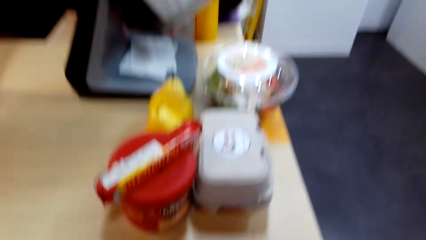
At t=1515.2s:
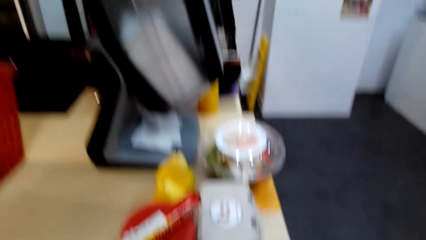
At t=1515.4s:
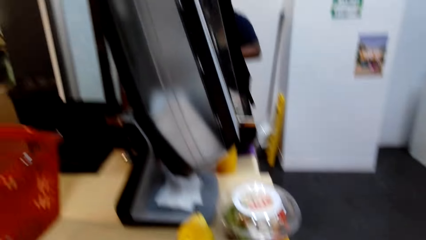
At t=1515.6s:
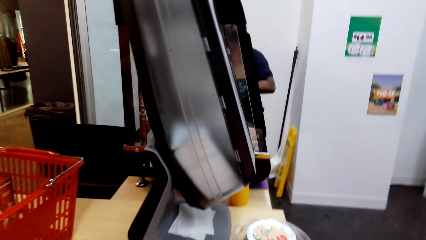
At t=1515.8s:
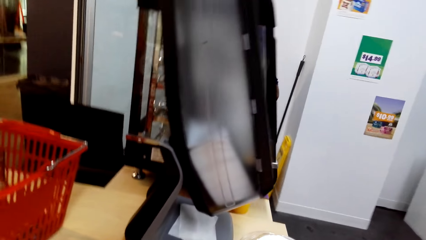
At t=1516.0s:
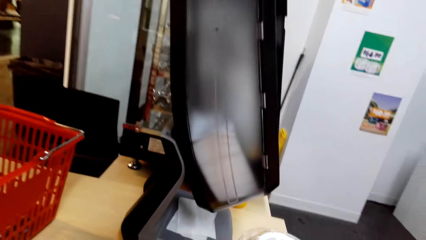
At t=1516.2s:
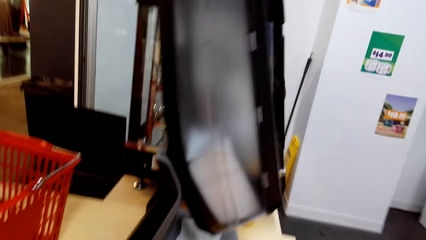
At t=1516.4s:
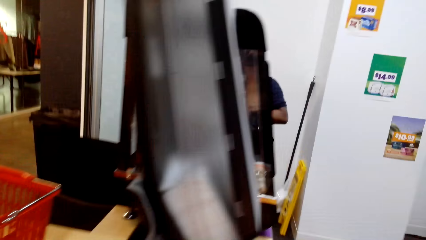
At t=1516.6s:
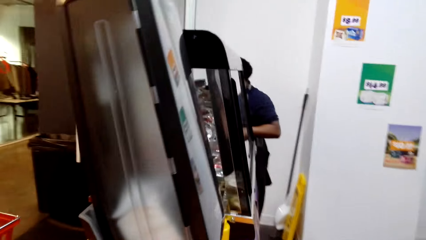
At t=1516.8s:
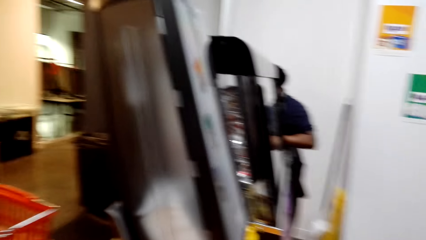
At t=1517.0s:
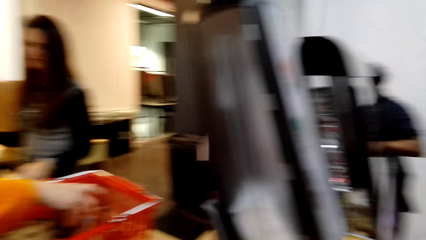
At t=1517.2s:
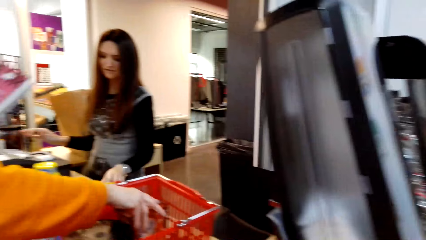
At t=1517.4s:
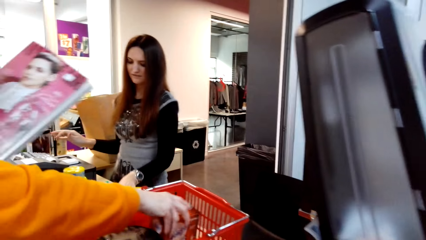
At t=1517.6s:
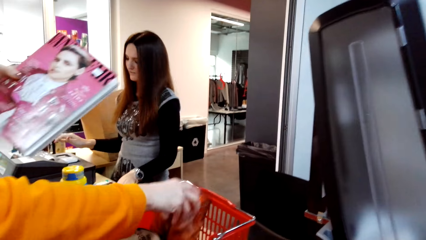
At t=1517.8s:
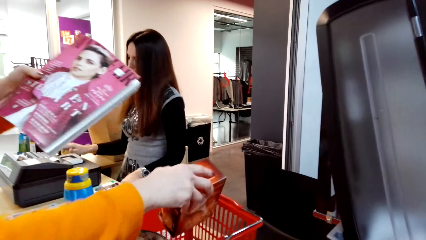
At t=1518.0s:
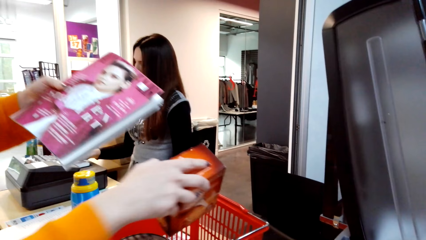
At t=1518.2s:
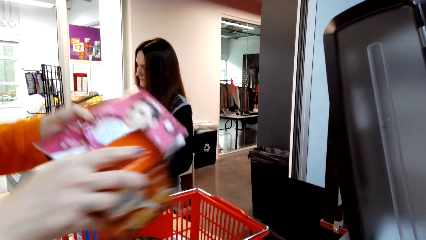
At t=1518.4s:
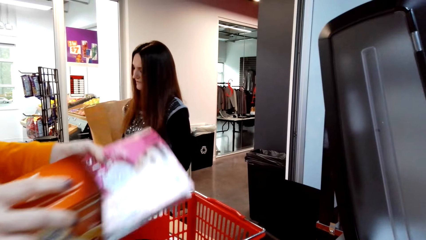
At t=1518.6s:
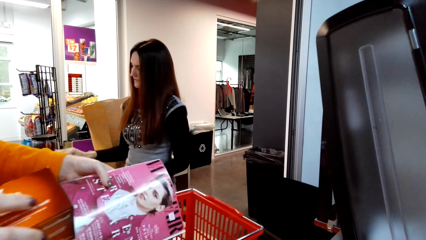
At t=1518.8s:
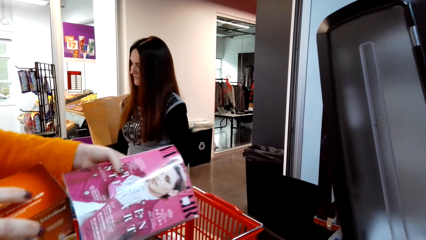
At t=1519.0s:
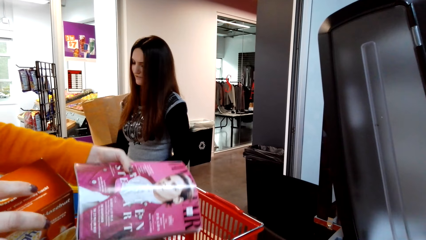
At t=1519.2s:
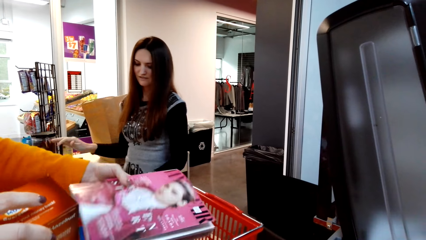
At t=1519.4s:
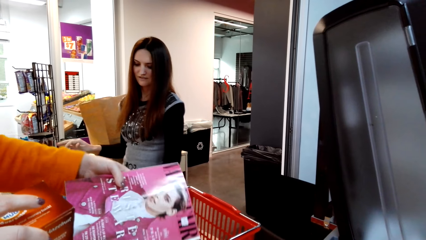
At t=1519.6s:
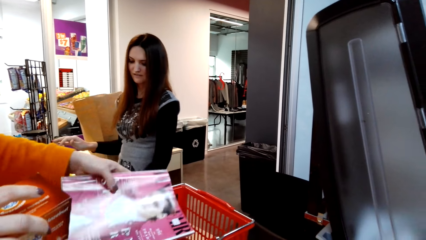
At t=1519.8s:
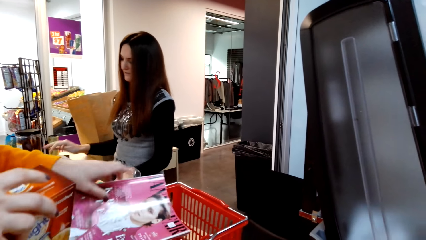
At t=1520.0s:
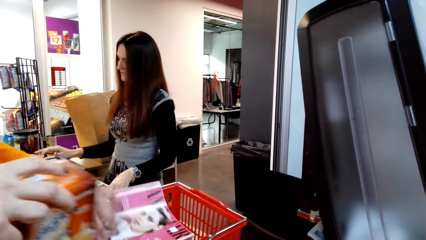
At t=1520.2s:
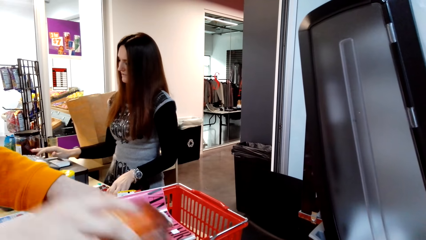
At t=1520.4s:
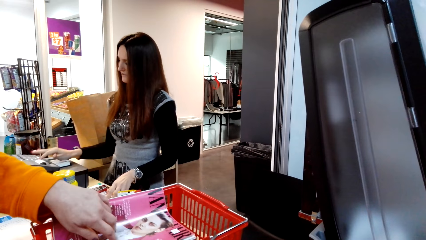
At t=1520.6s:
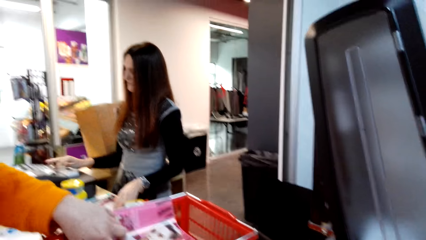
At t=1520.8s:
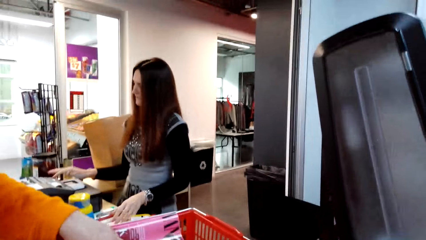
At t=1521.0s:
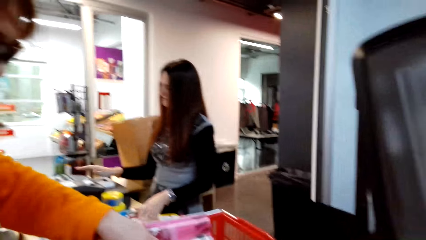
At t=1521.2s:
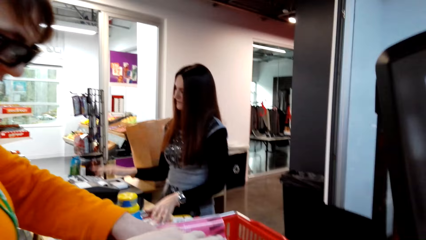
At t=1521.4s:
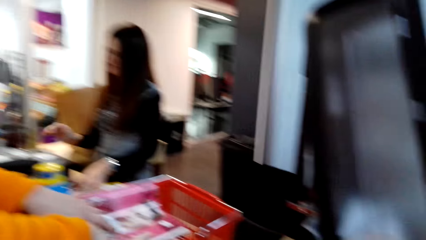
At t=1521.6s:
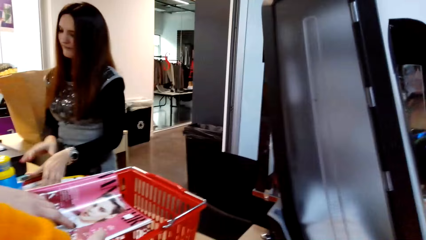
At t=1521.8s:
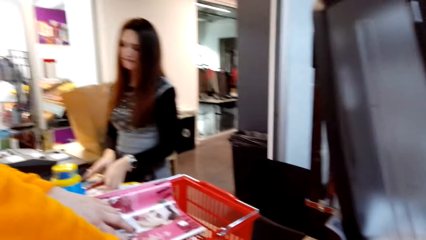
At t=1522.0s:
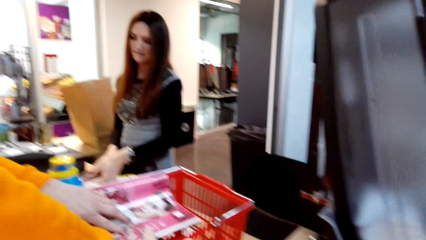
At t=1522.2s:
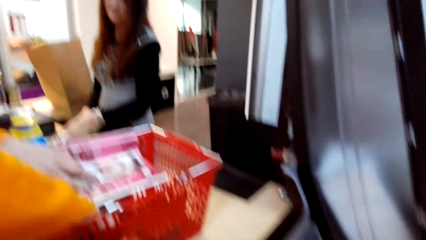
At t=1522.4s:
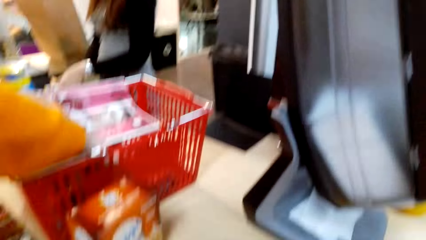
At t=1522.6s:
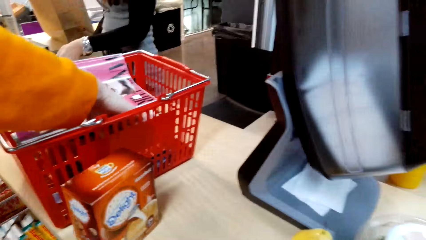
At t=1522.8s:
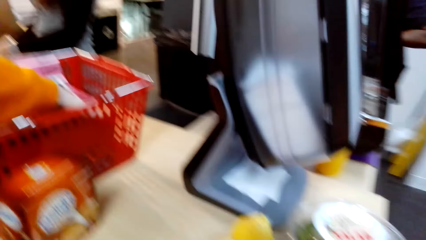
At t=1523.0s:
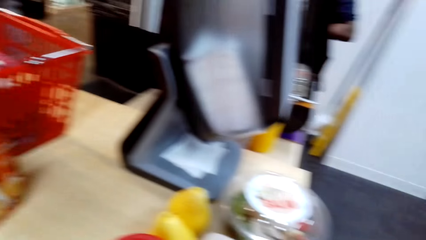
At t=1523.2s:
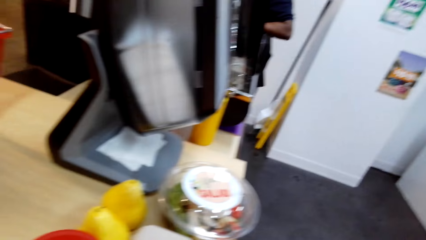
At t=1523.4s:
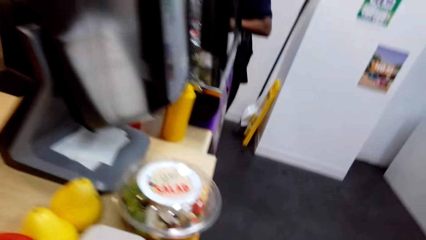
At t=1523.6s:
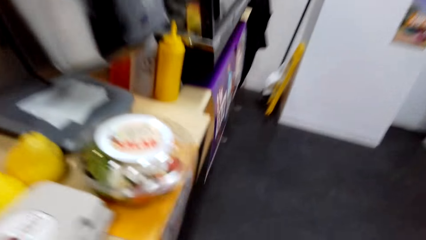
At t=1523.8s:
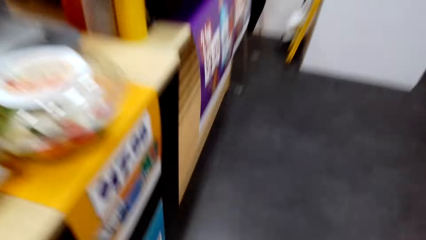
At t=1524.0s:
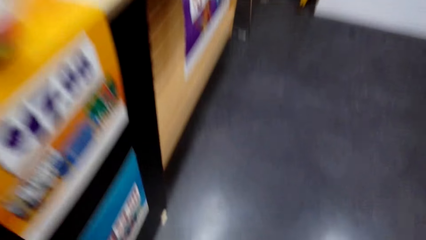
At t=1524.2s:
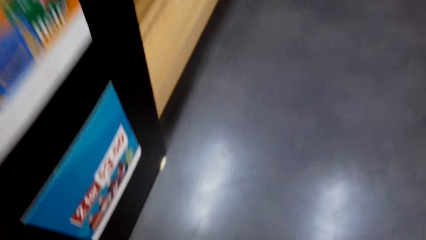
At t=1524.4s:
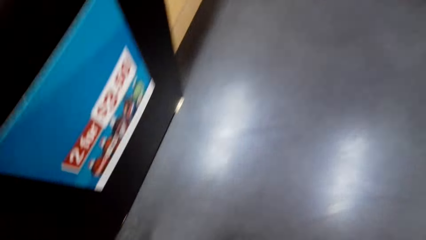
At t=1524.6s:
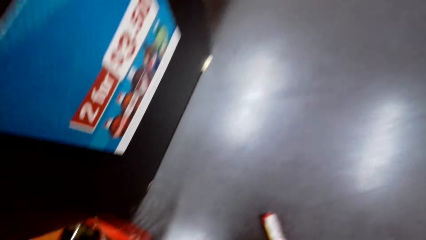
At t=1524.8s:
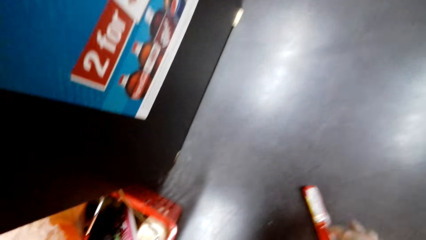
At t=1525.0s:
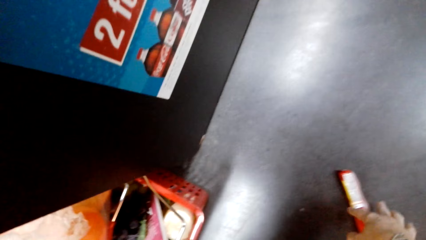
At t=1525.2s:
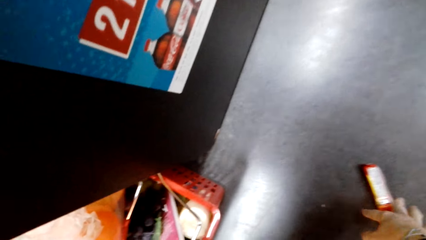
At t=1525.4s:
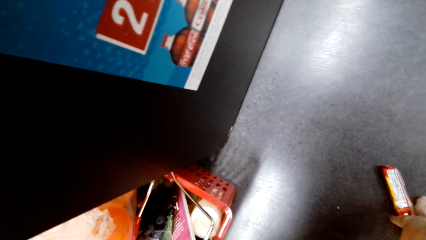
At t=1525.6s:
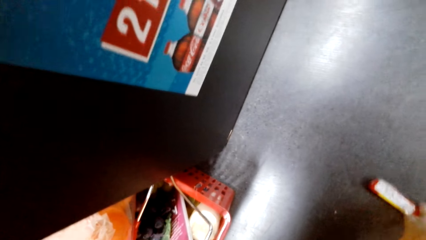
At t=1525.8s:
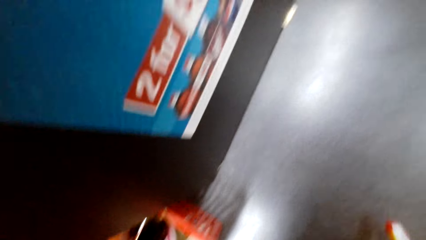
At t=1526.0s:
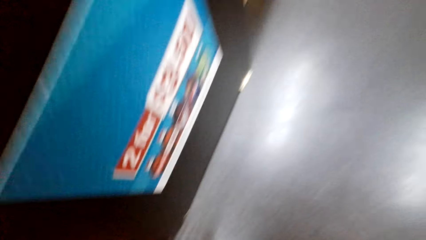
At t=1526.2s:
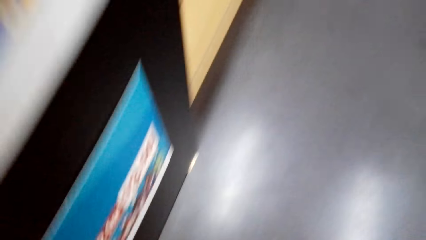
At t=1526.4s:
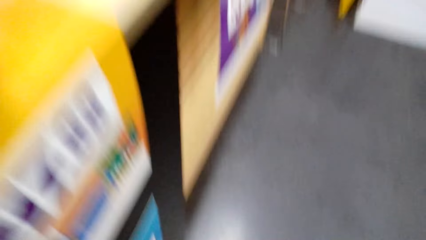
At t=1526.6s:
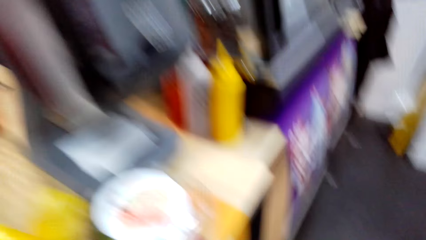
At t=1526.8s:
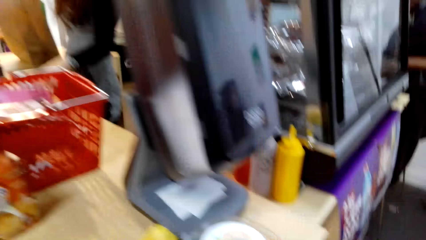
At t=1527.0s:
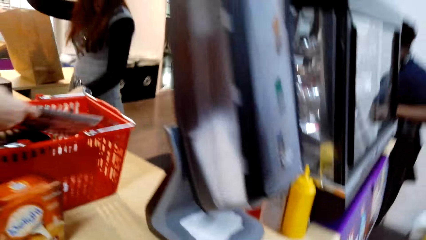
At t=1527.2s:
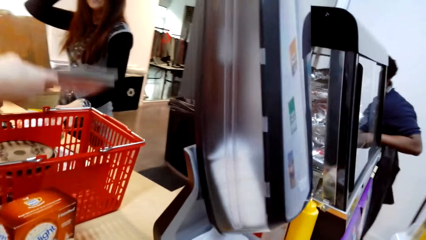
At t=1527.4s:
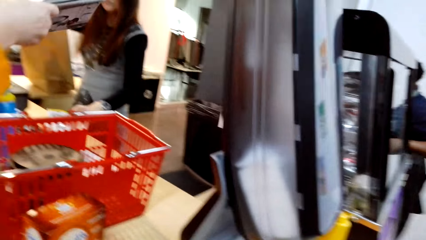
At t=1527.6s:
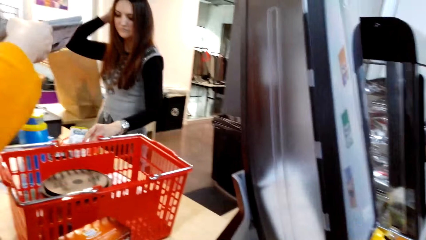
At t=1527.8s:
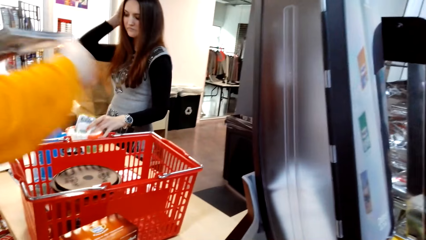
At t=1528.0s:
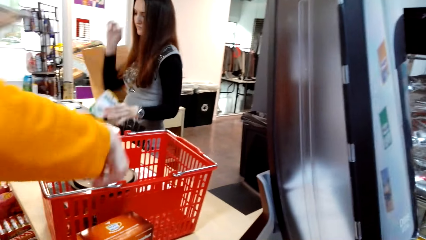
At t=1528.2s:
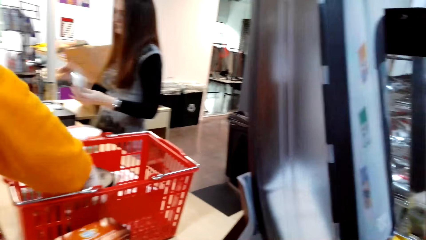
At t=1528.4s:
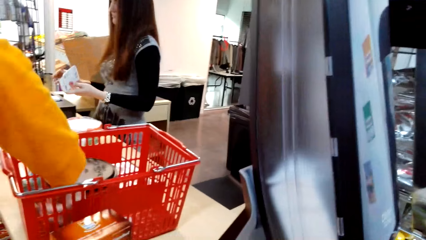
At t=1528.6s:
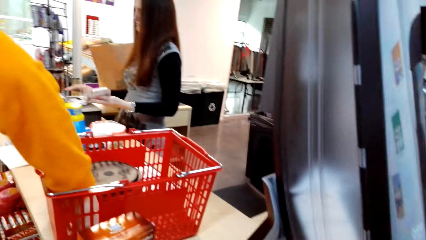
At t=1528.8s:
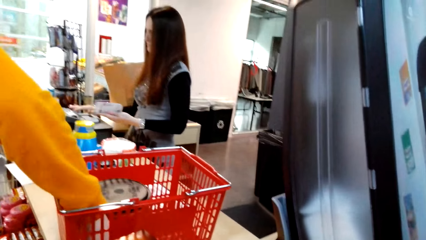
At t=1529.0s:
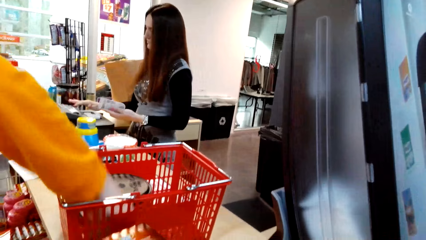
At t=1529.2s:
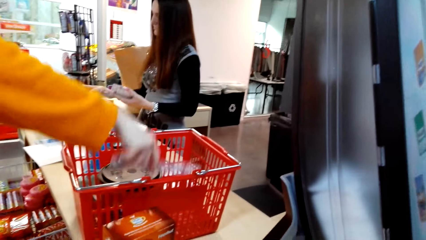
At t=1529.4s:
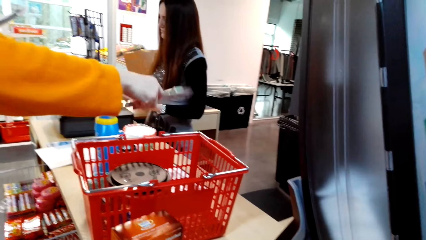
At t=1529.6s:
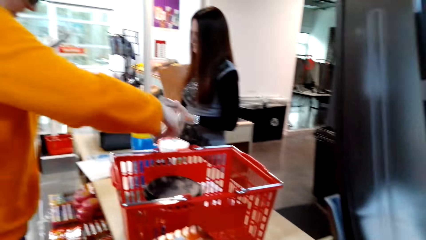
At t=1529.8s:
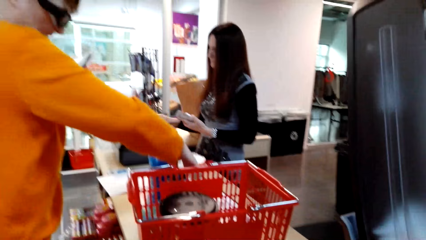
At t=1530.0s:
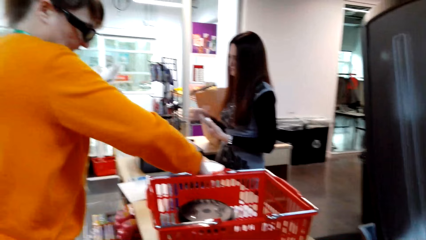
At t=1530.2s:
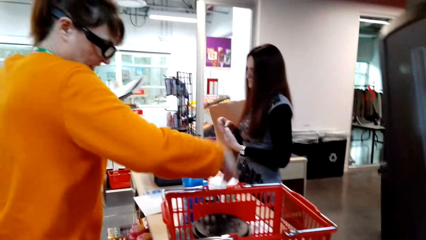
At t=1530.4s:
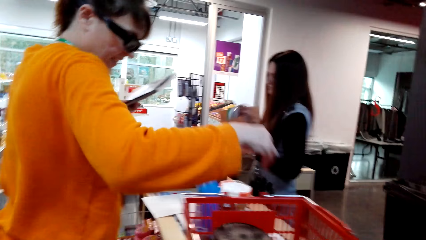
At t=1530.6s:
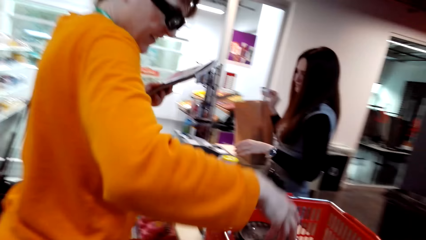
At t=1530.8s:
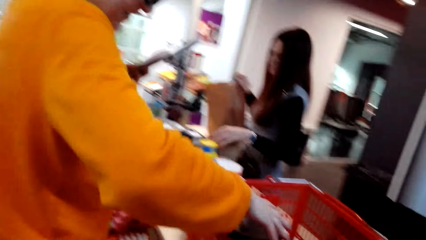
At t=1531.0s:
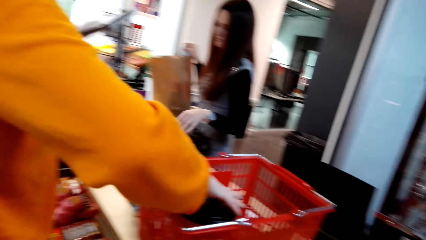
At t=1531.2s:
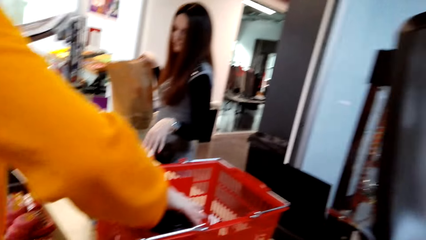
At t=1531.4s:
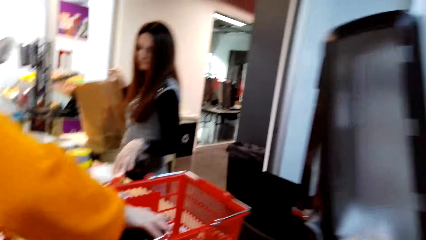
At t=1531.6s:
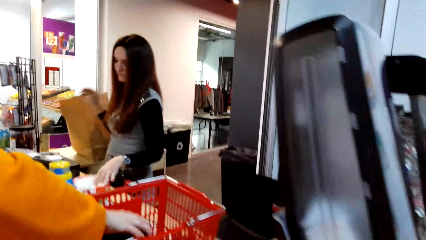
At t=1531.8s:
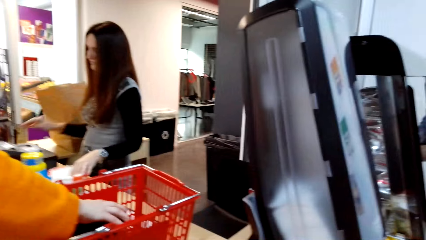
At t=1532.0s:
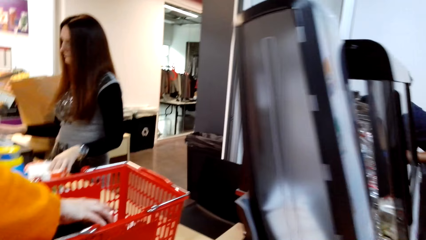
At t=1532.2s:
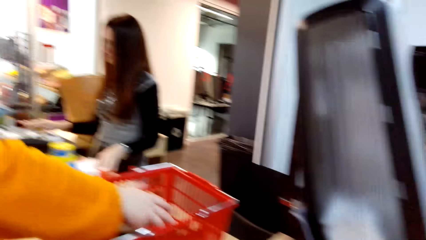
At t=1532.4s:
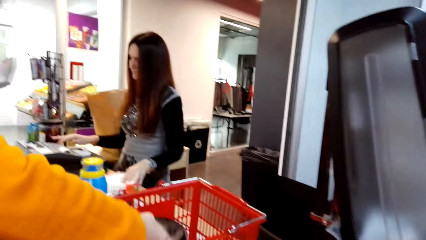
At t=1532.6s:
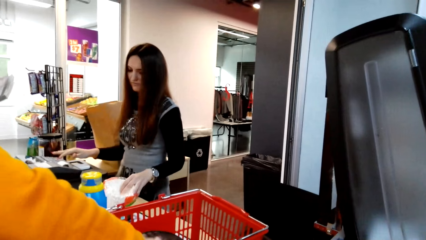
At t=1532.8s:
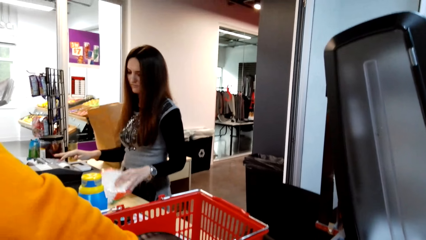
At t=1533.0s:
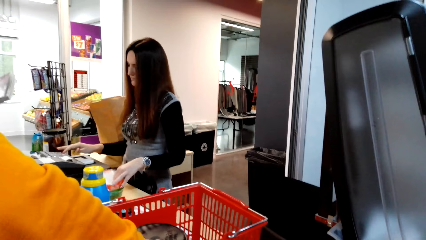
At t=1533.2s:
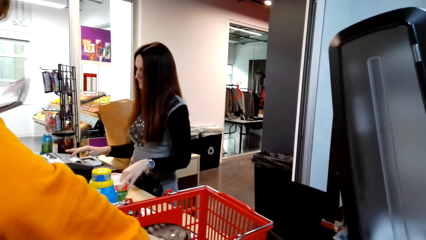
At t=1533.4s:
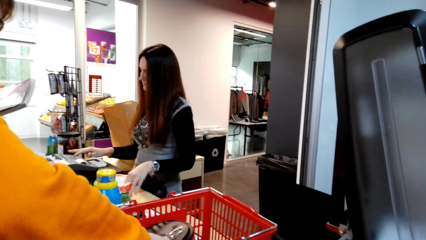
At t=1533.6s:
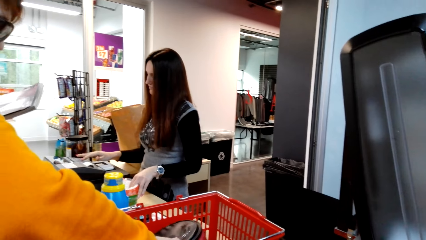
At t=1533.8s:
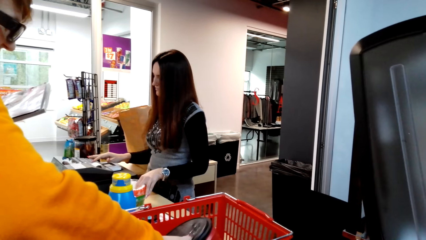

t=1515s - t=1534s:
A woman picks something in the shopping basket. Another woman stands on the floor. The camera wearer stands on the floor. They pick something on the floor. They stand on the floor. The first woman picks something in the shopping basket. The first woman puts something on the table. The first woman picks something in the shopping basket. The other woman stands on the floor.
